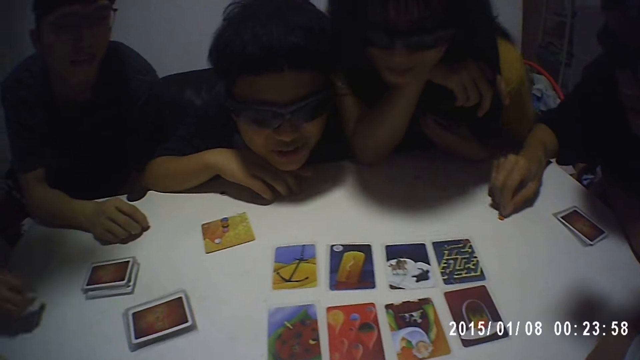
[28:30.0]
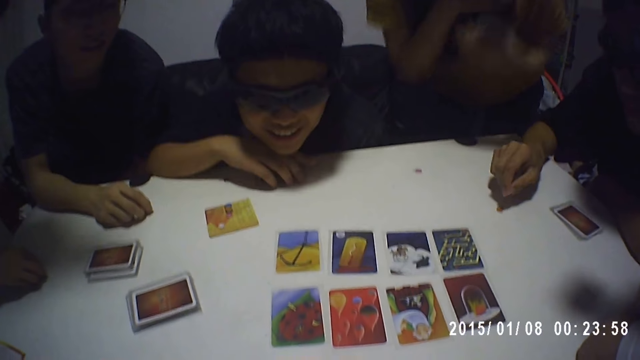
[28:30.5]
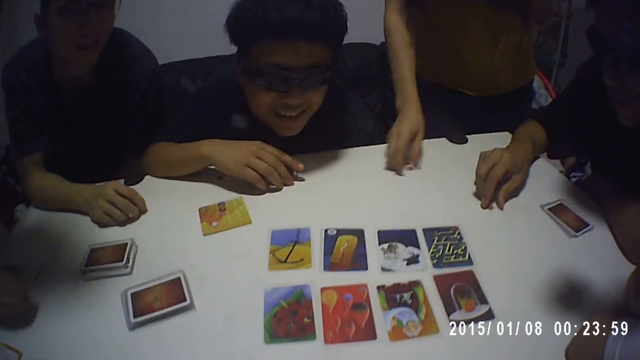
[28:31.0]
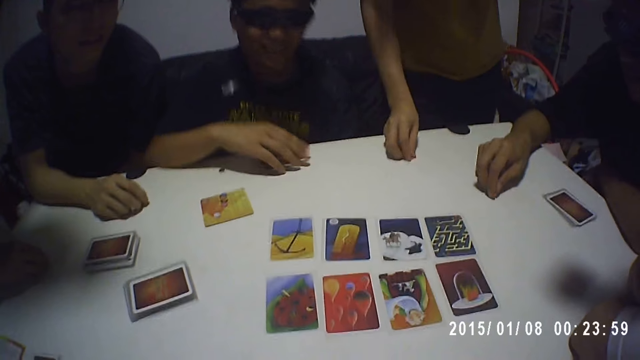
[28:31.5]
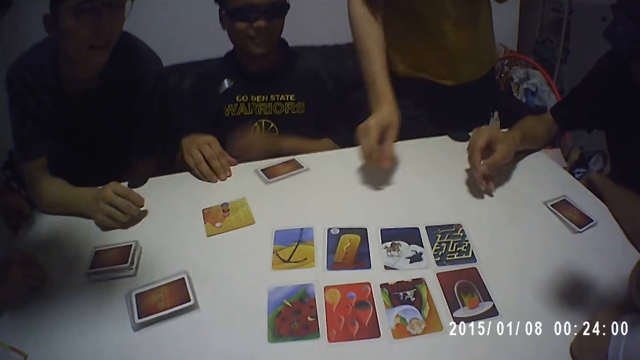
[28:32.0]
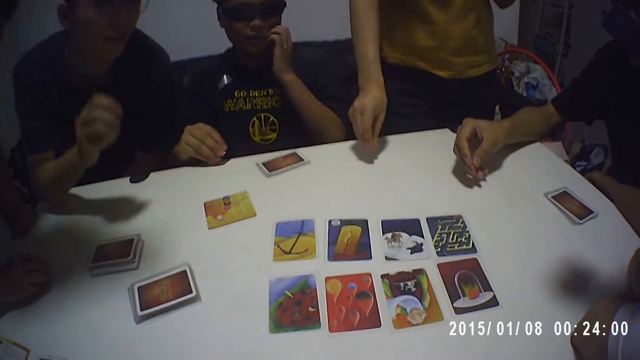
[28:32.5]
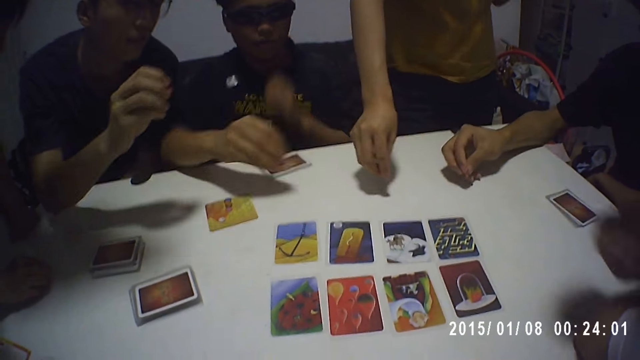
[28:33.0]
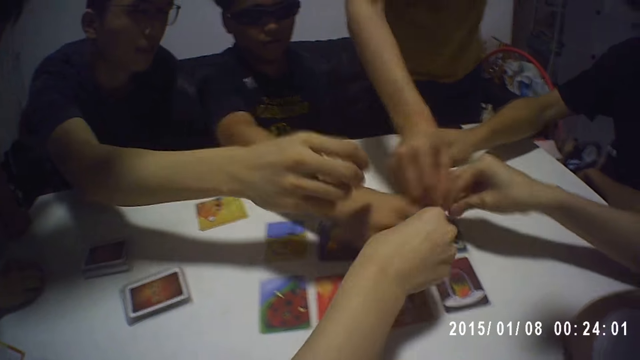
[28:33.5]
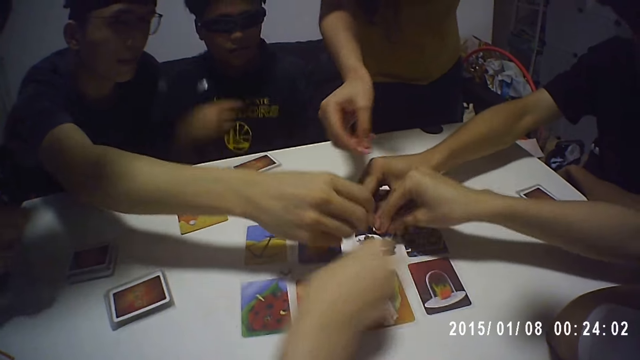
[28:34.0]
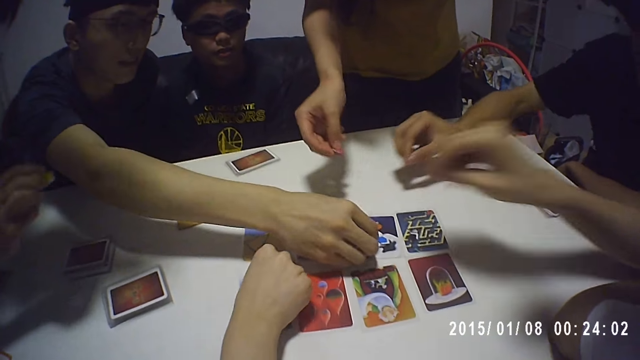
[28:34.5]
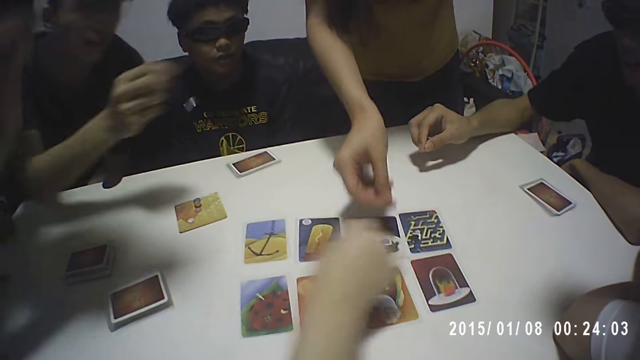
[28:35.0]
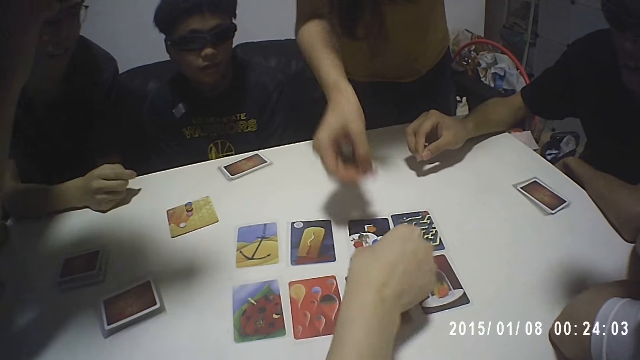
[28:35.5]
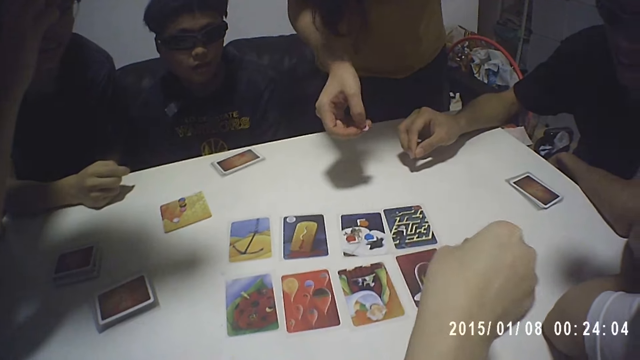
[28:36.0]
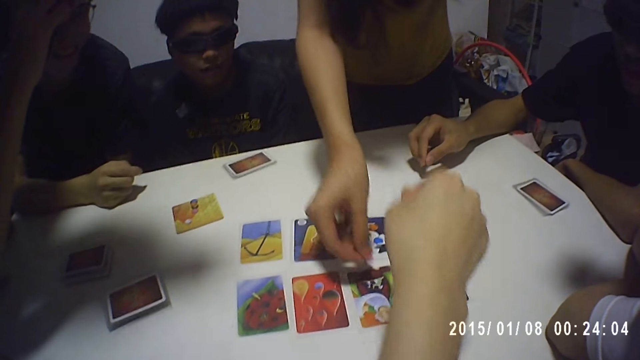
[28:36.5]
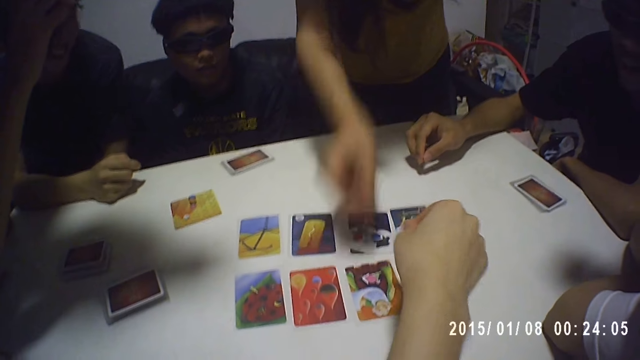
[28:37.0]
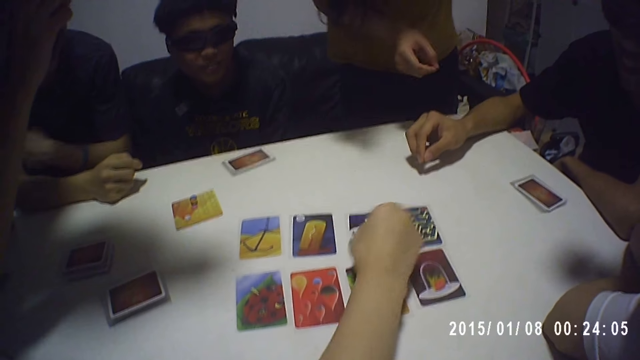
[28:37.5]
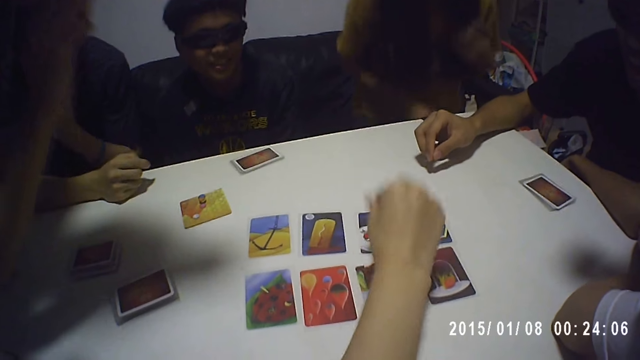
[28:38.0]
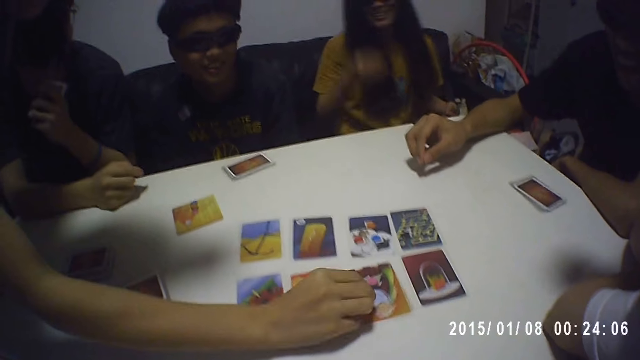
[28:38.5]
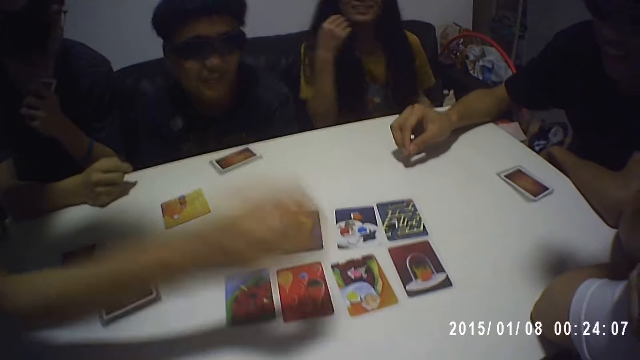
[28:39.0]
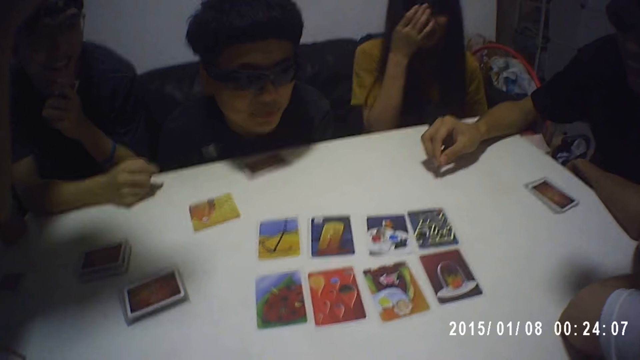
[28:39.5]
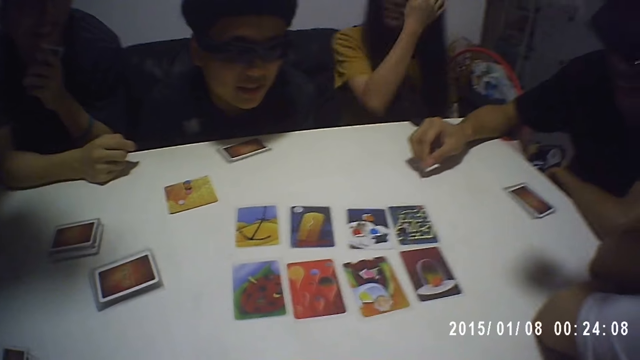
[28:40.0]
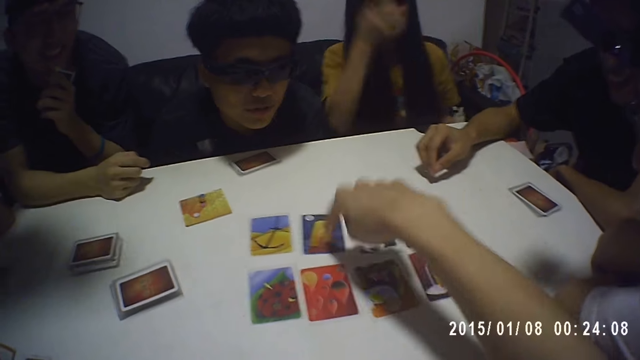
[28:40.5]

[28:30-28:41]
A man picks up a game token on the table. A lady picks up a game token on the table. The man touches the token on the table. Another man picks up a game token on the table. The second man drops the token on a card on the table. The first man drops the token on the card on the table. The camera wearer drops a token on the table. Another lady drops a token on the card on the table. Another man drops a token on the card on the table. Another man drops a token on the card on the table. The first lady drops a token on the card on the table. The camera wearer drops a token on the card on the table. Another lady drops a token on the card on the table. The first lady aligns her hair.

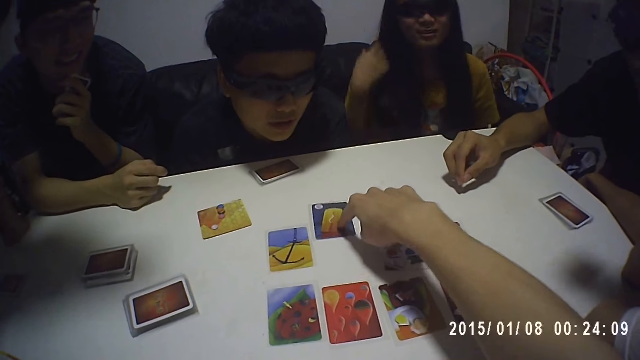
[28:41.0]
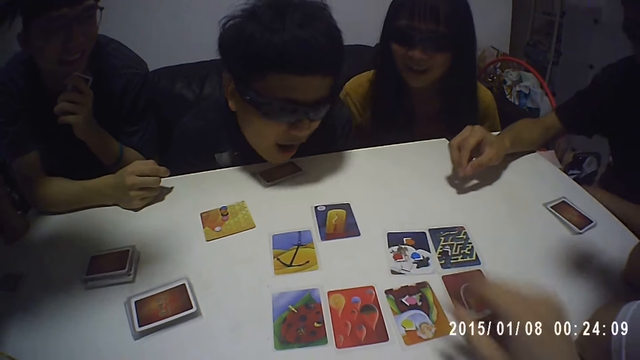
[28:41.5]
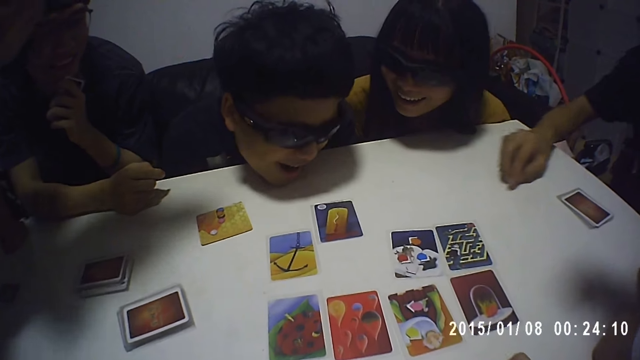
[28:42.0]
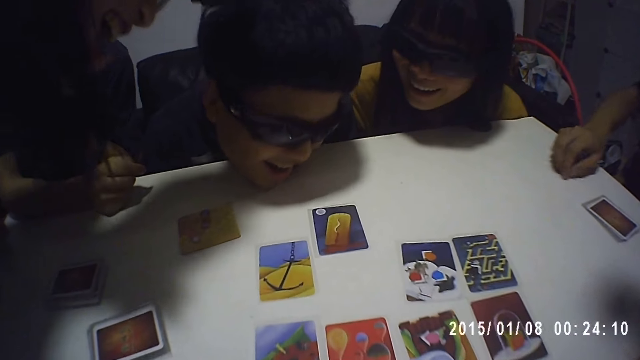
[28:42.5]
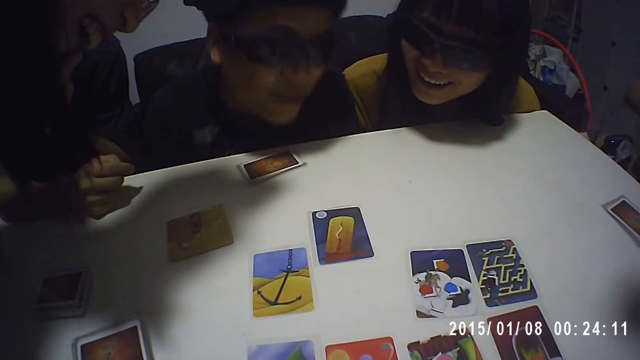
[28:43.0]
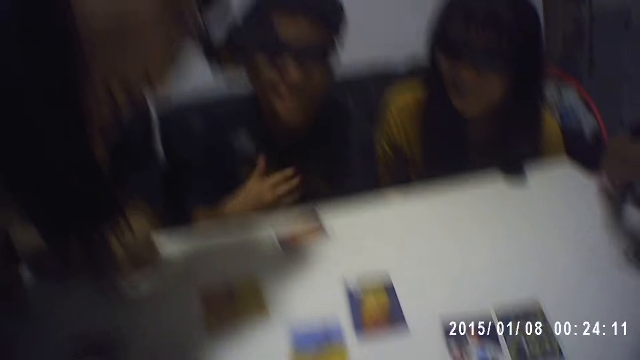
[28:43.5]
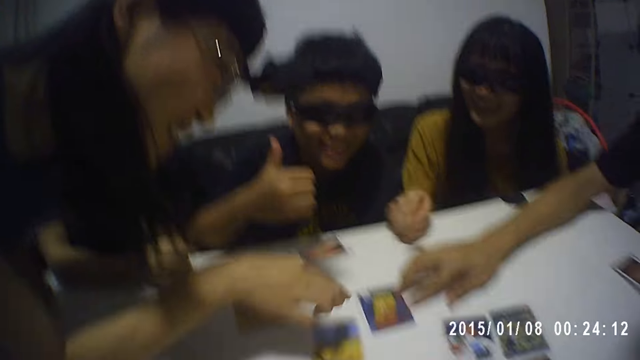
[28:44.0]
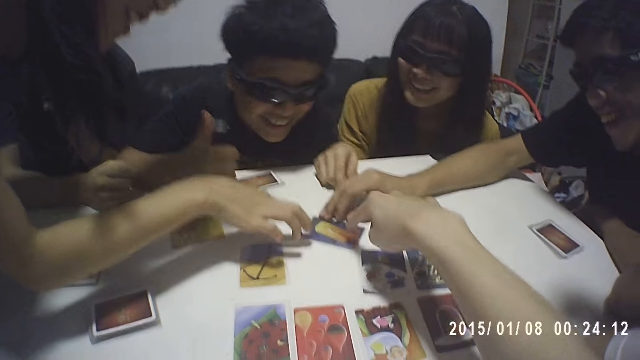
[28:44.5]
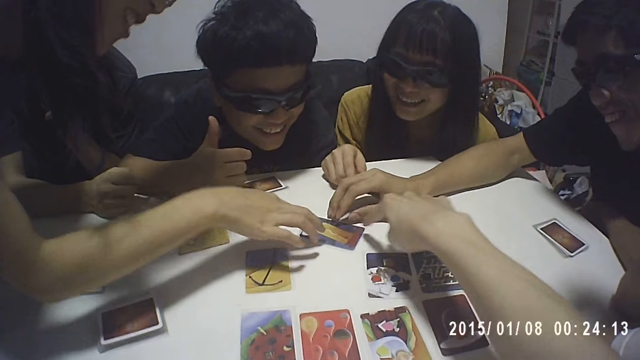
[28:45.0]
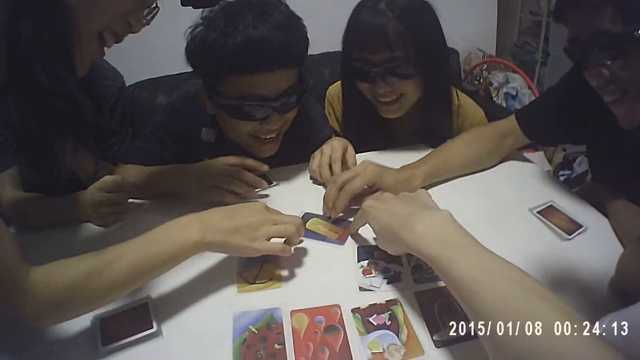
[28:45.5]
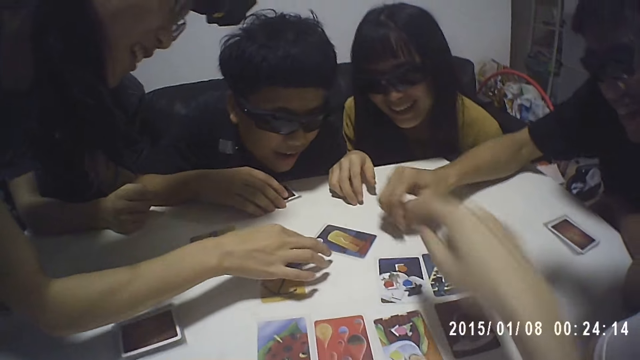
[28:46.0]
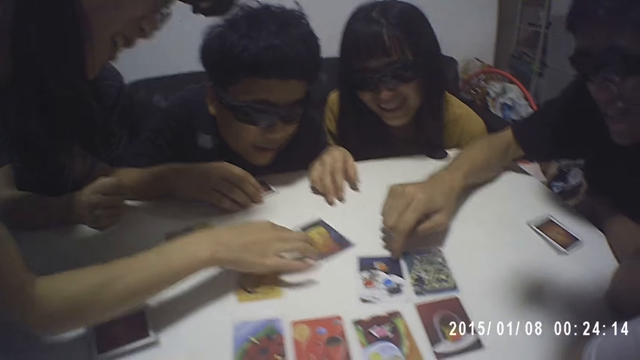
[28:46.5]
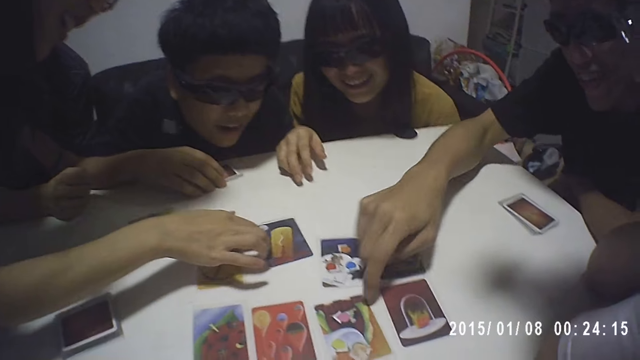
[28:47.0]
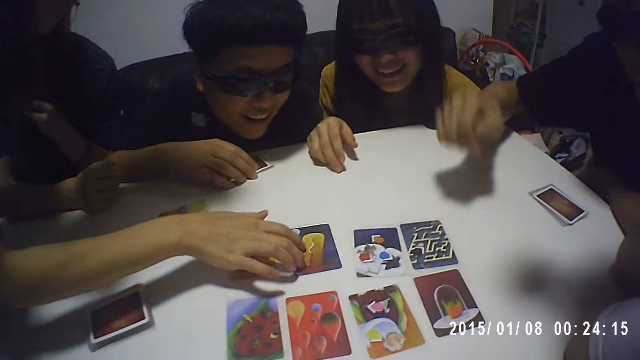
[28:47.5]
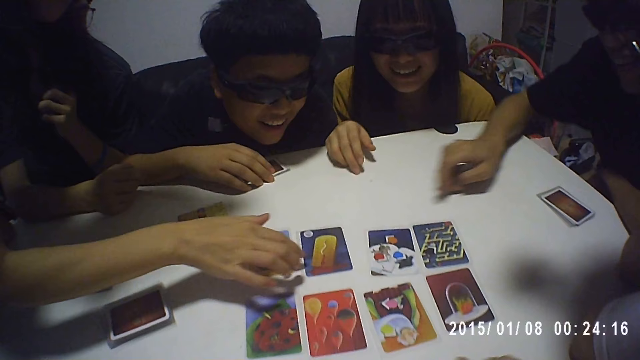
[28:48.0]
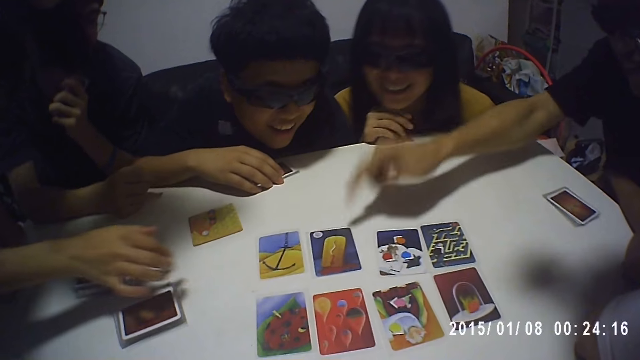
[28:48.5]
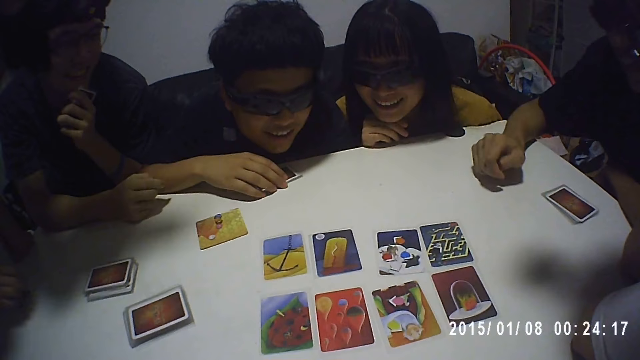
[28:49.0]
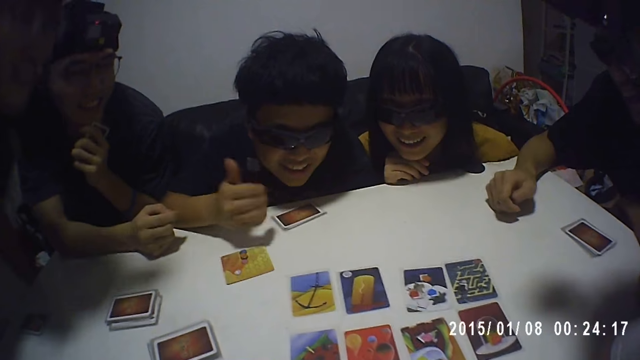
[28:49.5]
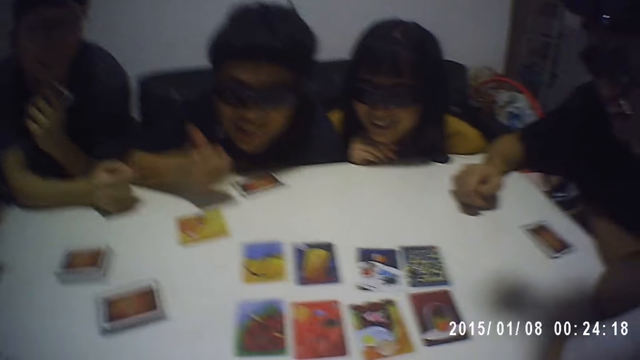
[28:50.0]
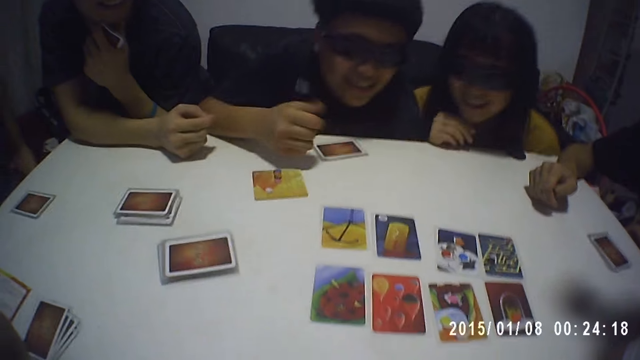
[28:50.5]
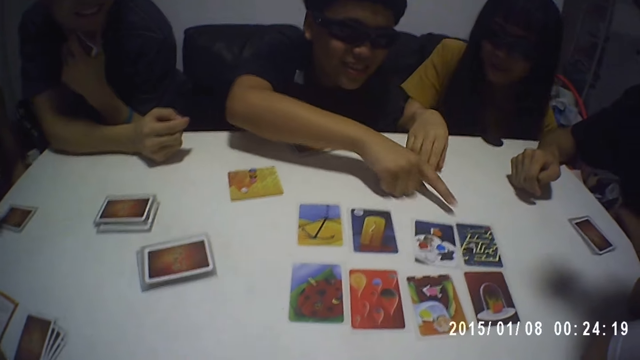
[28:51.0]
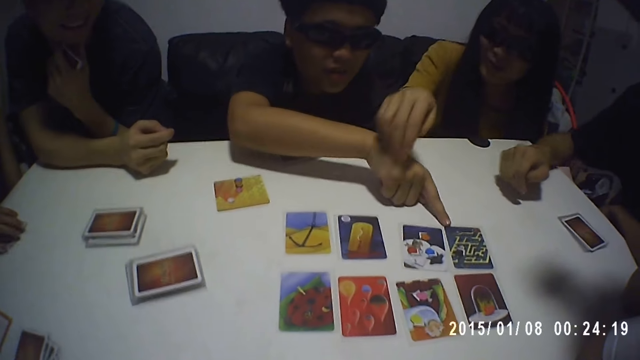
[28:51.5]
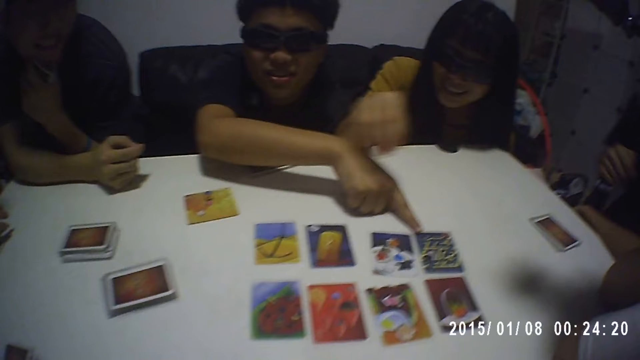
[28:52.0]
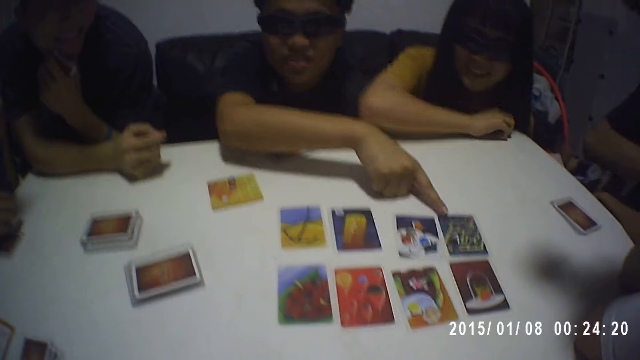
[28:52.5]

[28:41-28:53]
The camera wearer pushes a card on the table and places the cards on the table. A man stares at the card closely. Another man examines the cards on the table. A third man examines the cards on the table. A fourth man turns the card to his side. A fifth man touches a card on the table. A sixth man touches a card on the table. The third man touches a card on the table. The camera wearer presses the card on the table. A lady presses a card on the table and positions the card on the table. The fourth man holds another card on the table and points at the card on the table. The first man gestures and moves his hand, points at a card on the table, and touches the card on the table.
